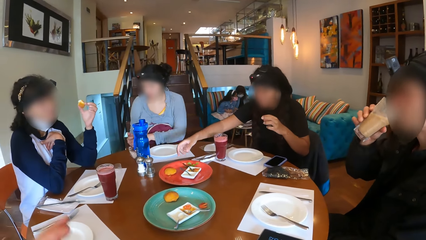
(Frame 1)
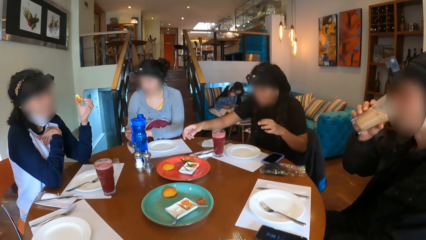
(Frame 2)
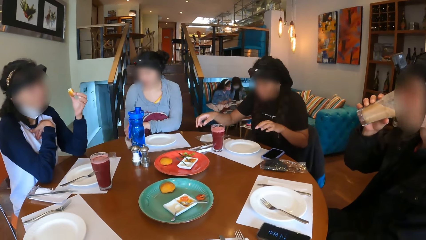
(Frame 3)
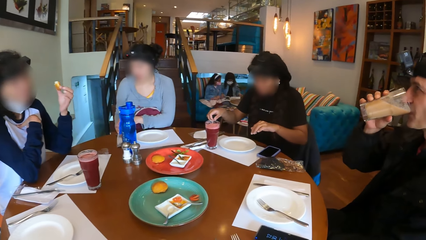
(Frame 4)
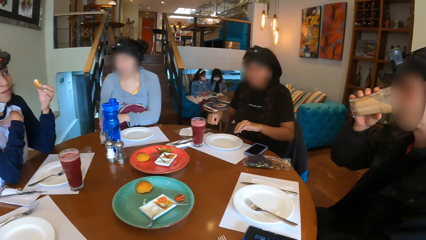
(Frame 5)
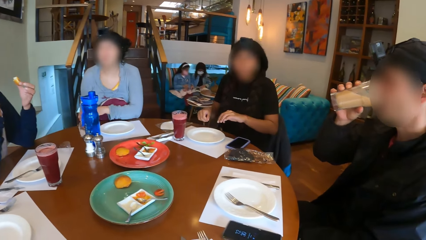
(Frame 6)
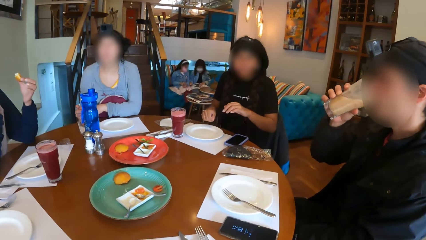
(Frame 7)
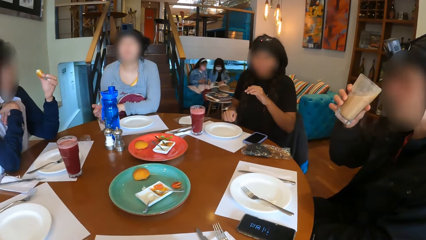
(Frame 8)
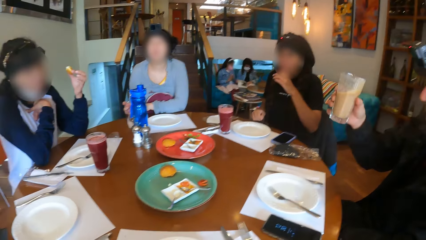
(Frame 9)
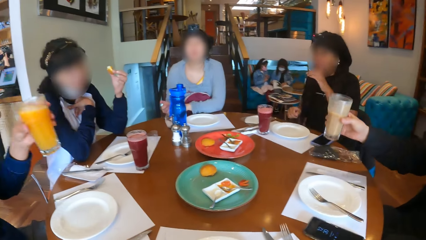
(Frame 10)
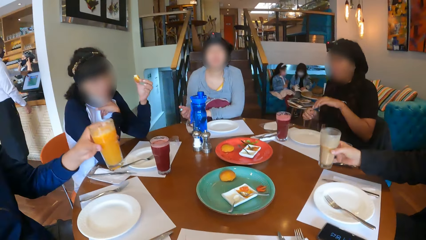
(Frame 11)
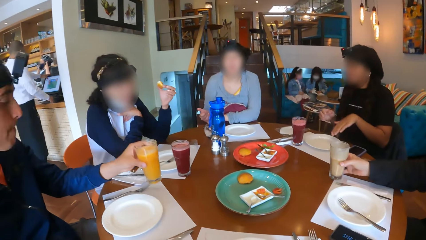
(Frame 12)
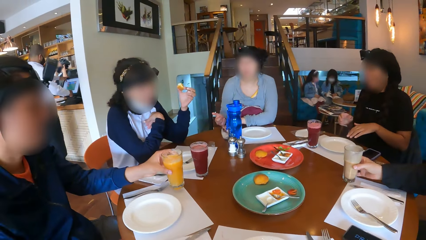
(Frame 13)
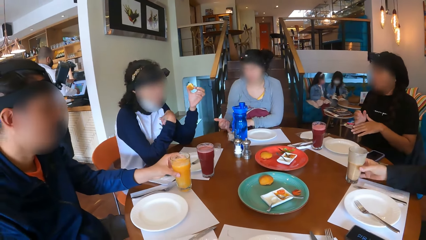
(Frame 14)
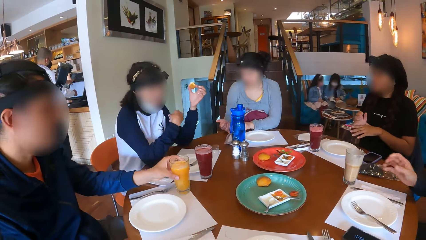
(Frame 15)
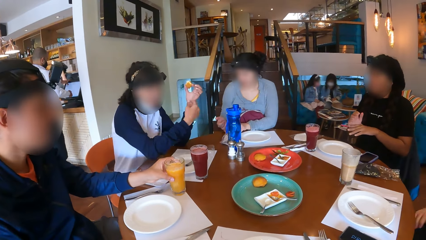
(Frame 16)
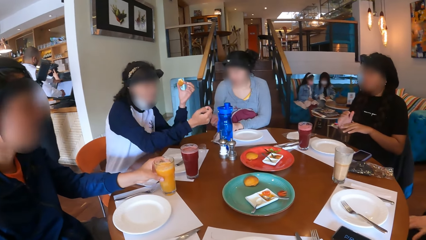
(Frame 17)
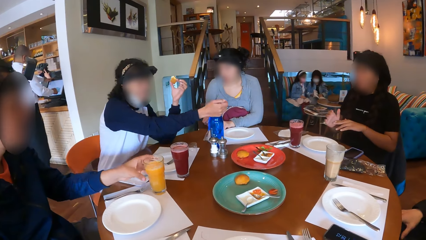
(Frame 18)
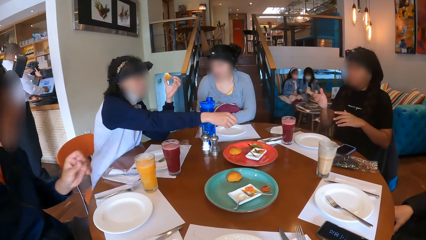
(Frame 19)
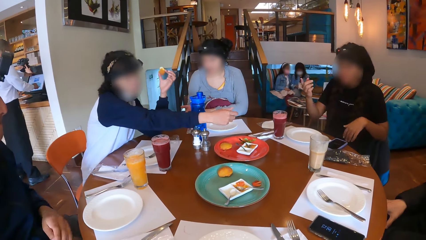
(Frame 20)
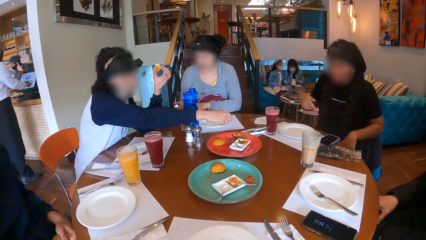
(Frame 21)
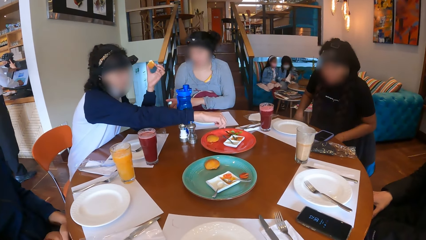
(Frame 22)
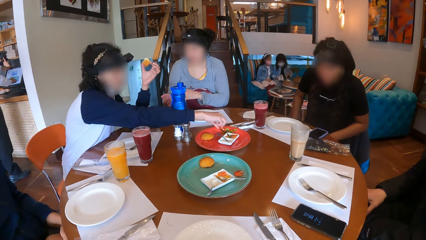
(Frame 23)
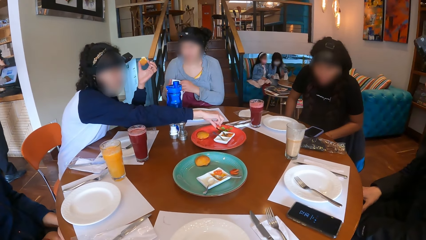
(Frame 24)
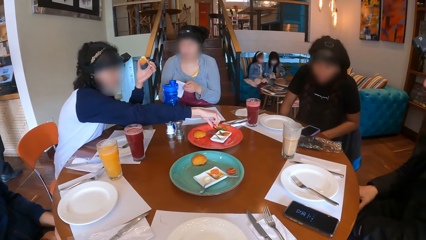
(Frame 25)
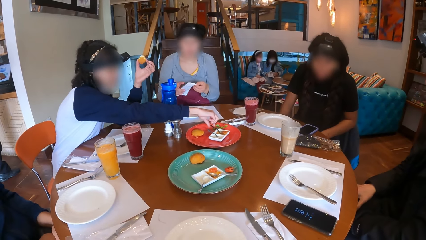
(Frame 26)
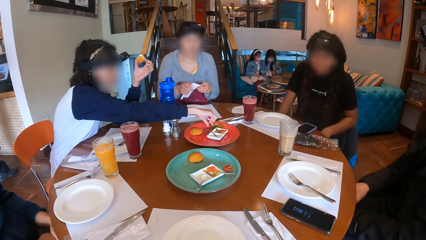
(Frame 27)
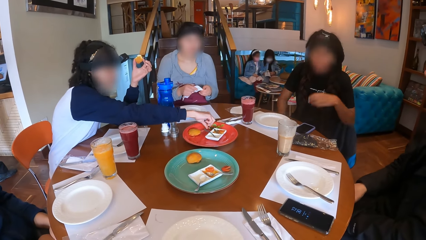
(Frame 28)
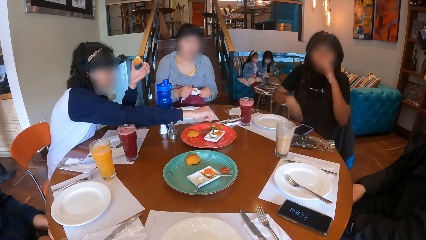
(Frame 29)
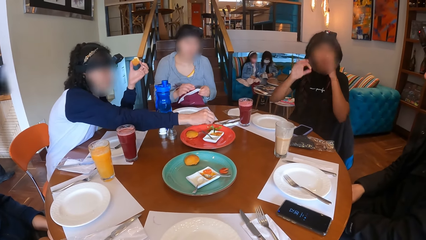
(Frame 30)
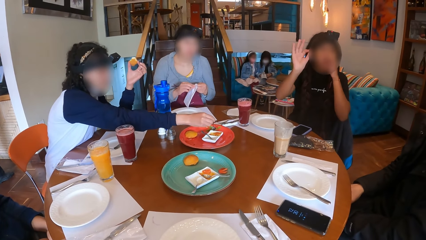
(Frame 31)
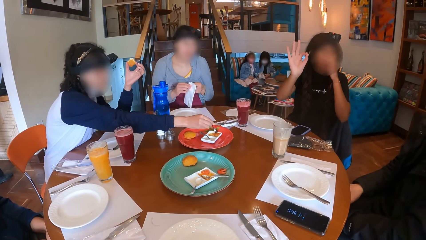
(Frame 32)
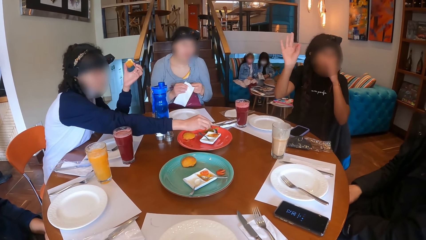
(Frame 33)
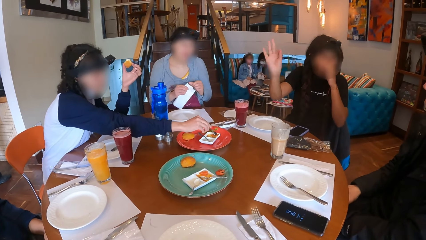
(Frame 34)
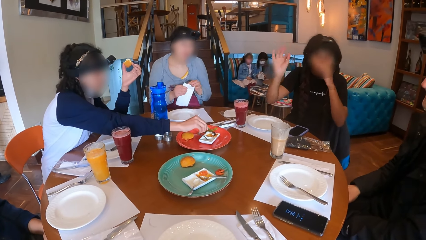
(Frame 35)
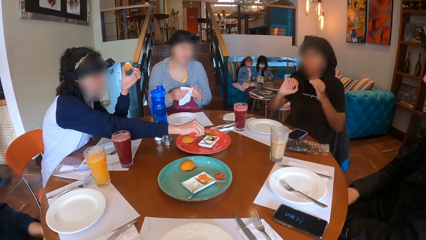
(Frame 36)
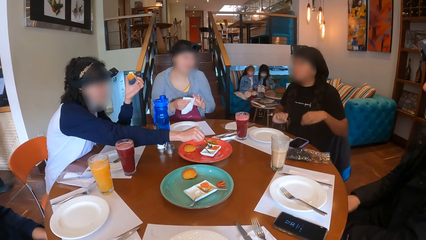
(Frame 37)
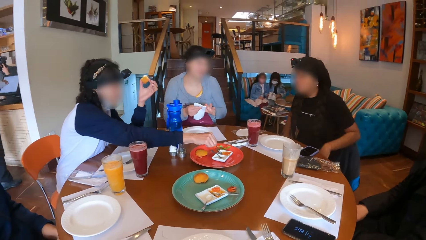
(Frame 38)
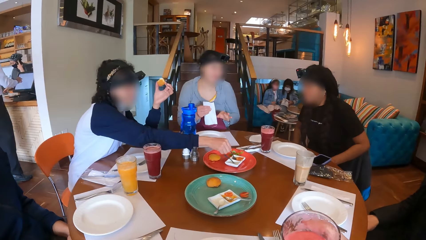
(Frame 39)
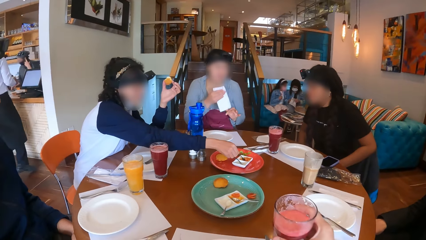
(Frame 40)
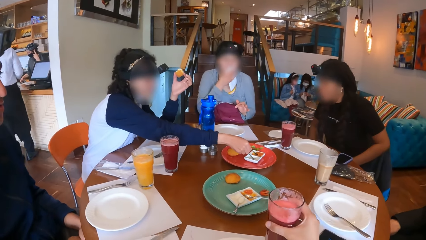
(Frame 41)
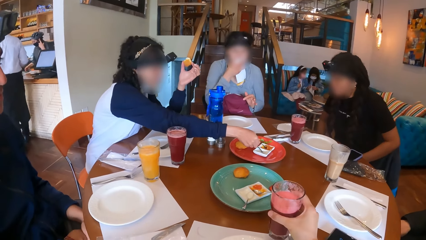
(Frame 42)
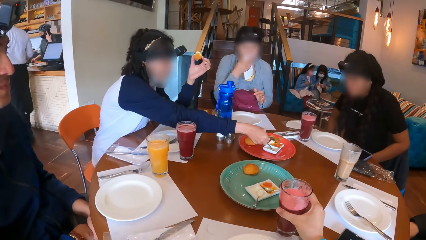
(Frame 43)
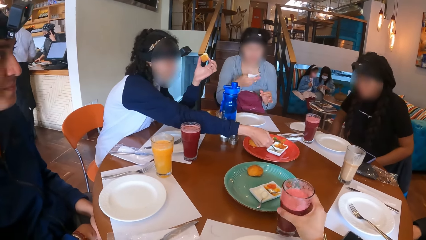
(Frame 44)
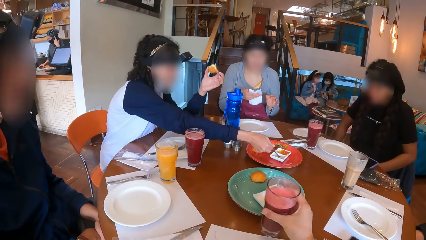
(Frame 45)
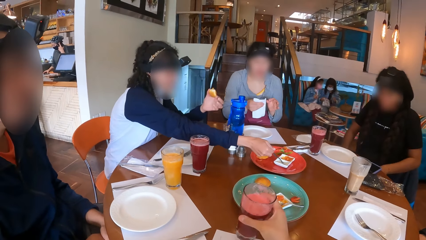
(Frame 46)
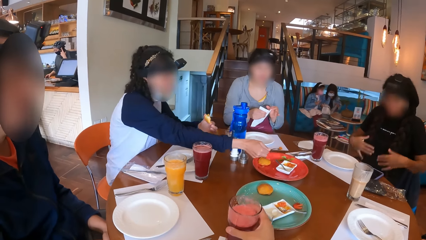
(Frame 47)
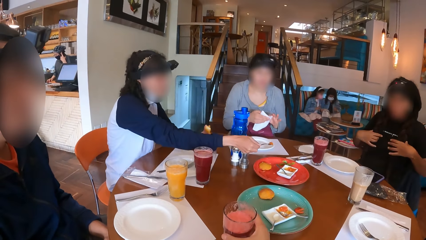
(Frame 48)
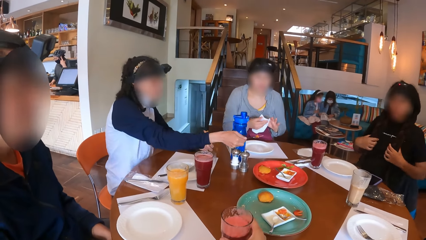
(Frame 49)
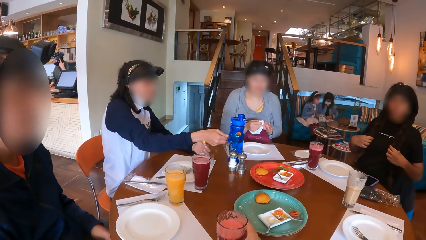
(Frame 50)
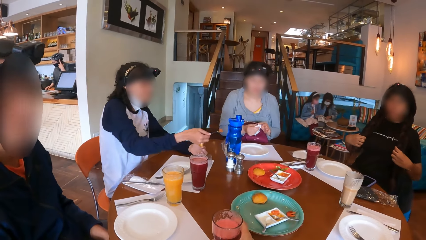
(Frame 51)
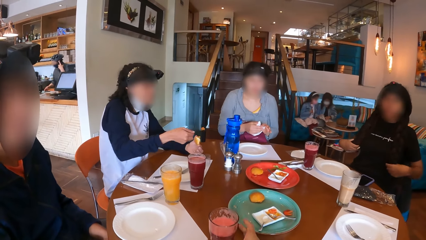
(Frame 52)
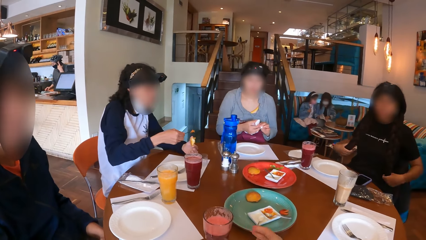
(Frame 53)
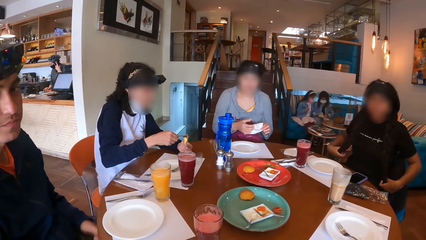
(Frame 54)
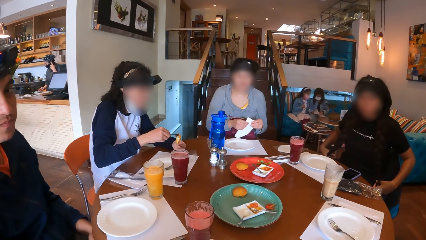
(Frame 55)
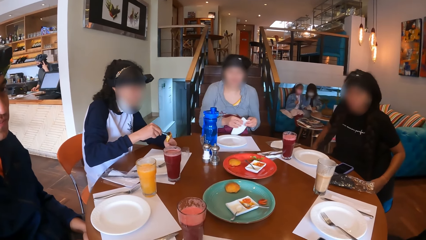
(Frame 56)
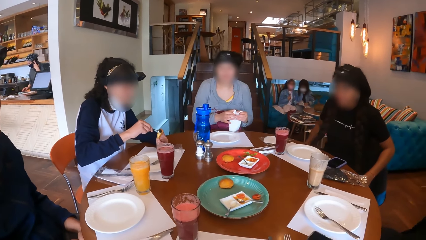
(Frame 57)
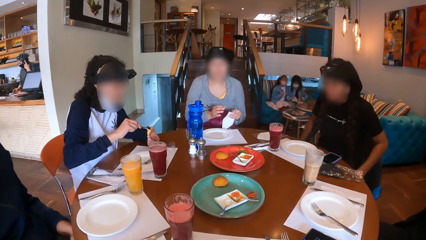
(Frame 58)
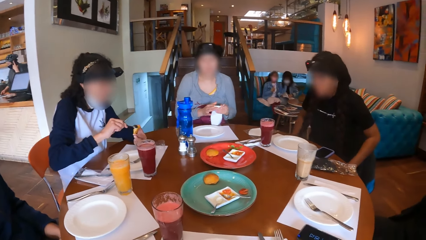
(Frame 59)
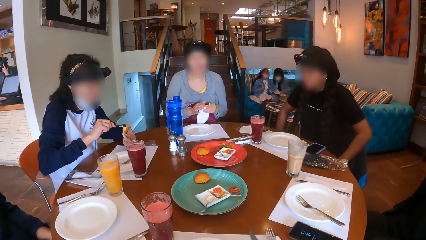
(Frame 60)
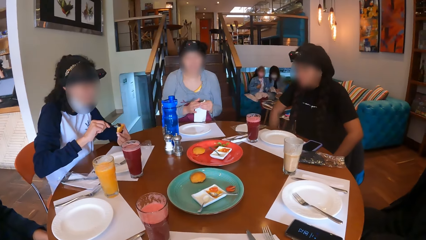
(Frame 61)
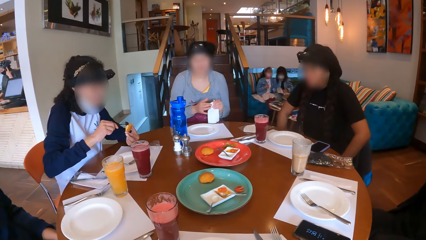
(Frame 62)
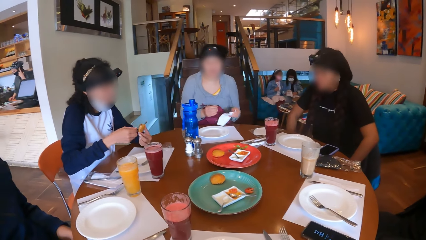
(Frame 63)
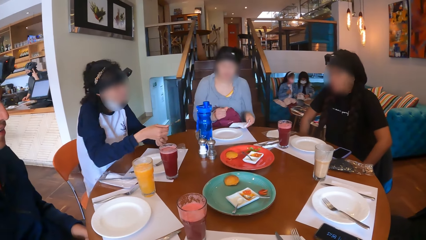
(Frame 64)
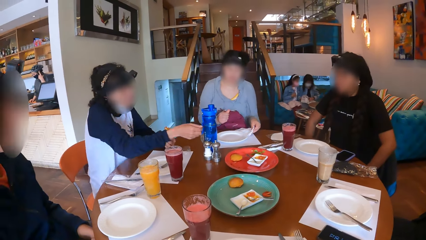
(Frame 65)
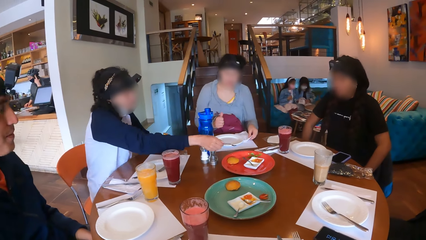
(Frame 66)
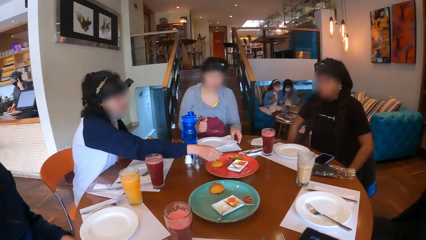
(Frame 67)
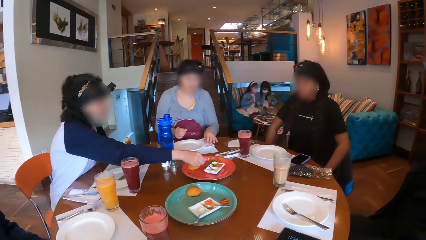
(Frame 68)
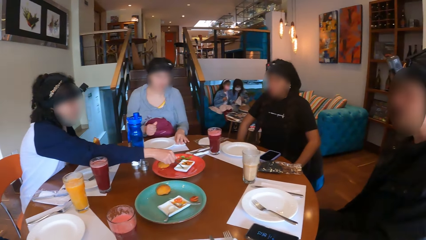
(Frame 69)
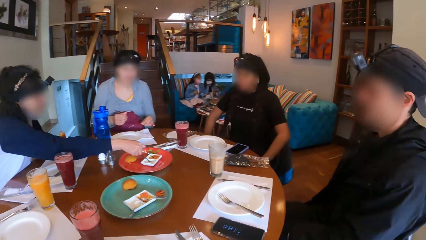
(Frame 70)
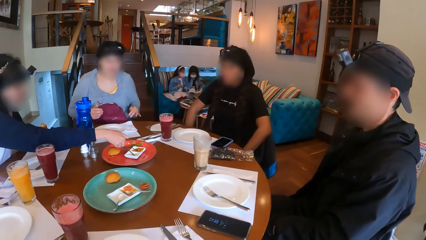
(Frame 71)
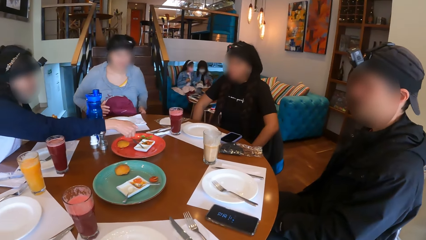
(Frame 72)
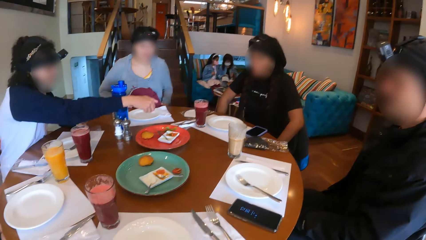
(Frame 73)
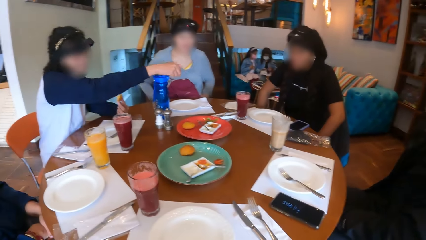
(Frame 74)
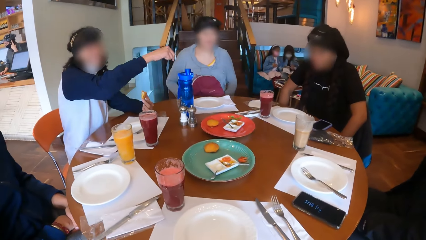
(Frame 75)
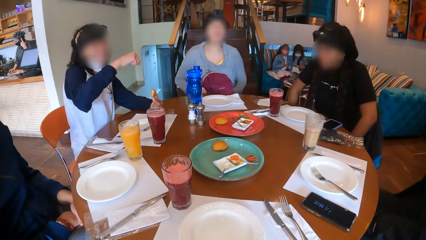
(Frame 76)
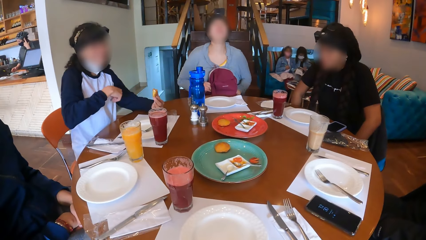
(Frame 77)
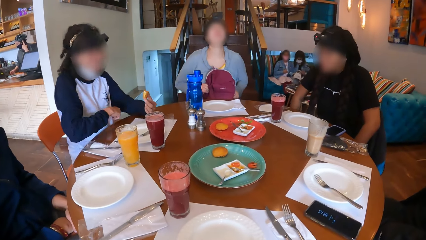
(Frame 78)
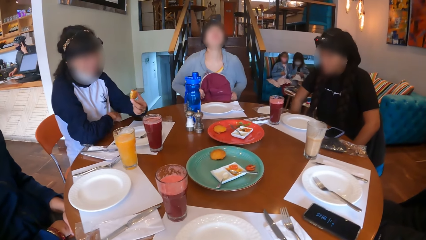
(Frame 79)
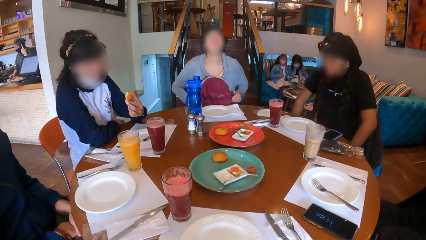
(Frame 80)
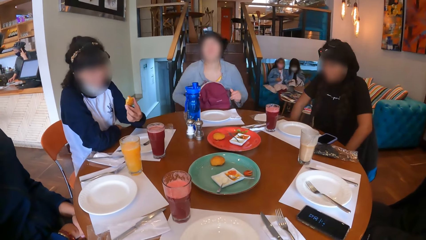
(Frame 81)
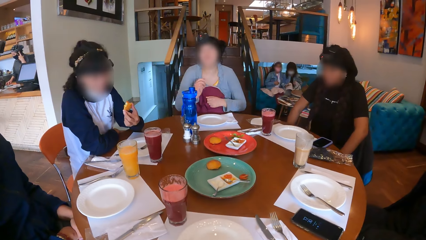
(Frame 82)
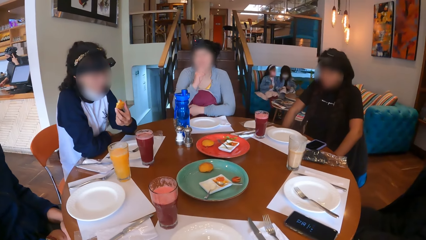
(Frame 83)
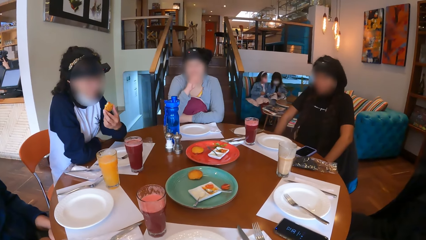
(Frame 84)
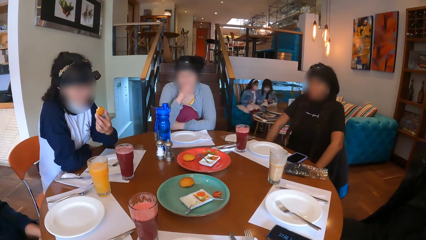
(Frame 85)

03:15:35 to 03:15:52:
A man drinks juice from the glass. He drops the cup on the table with his right hand. Another man drops the cup on the table with his left hand. A woman holds a tissue with both hands. Another woman picks the spoon from the sauce plate with her right hand. The first woman cleans both hands with the tissue. A third woman interacts with the first man. The second woman scoops sauce from the sauce plate with the spoon in her right hand. The first woman wipes her mouth with the tissue or serviette. The camera wearer drops the cup on the table with his right hand. The second woman pours something on the snack. The first woman places the serviette on the table. The second woman drops the spoon on the sauce plate with her right hand.
